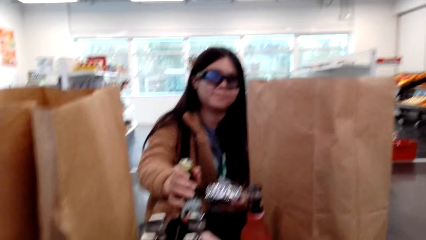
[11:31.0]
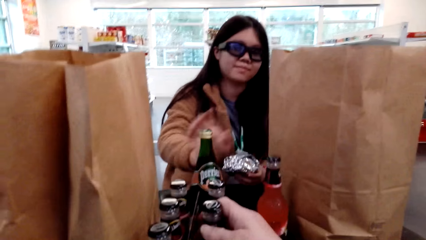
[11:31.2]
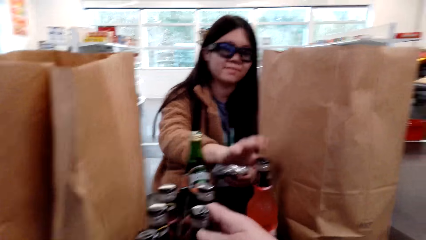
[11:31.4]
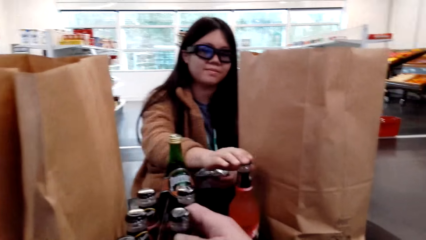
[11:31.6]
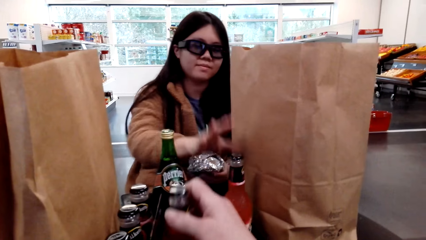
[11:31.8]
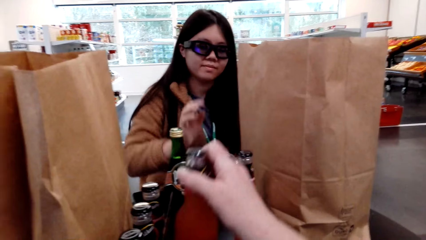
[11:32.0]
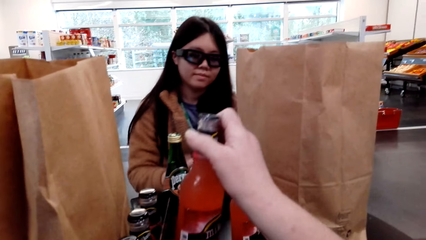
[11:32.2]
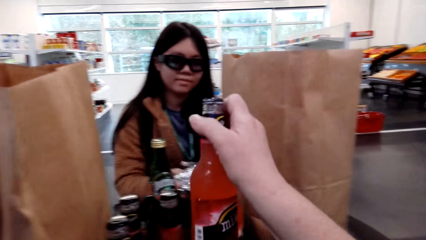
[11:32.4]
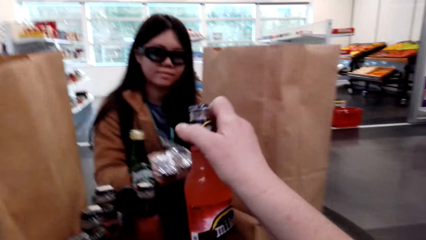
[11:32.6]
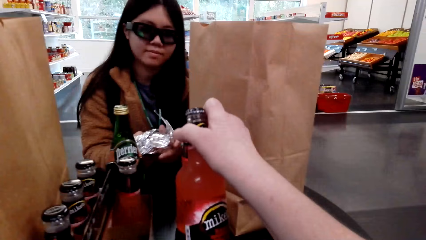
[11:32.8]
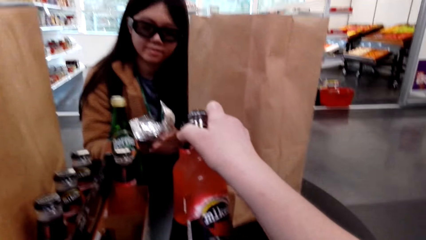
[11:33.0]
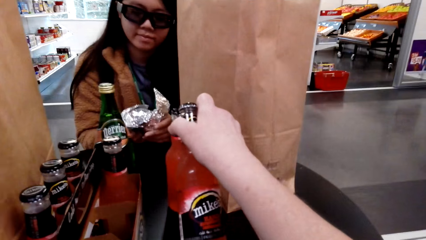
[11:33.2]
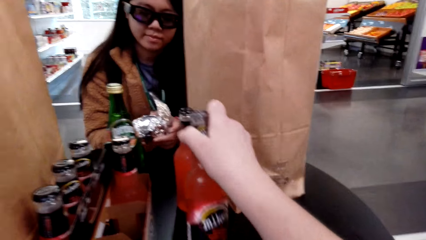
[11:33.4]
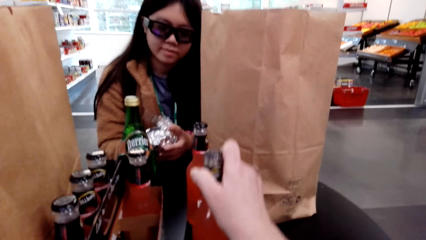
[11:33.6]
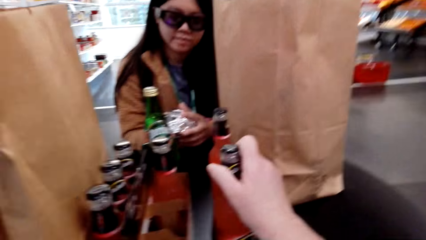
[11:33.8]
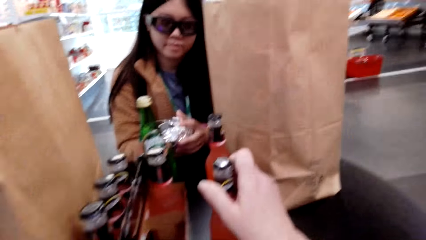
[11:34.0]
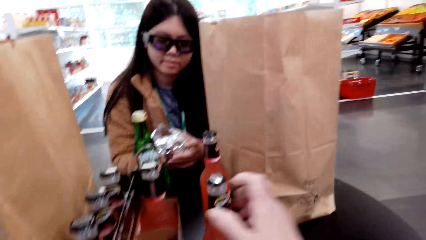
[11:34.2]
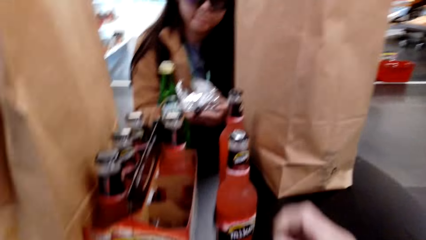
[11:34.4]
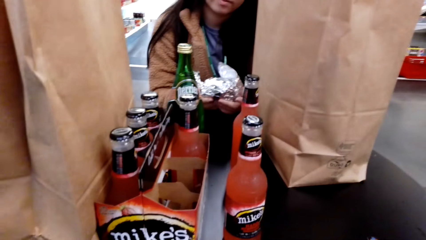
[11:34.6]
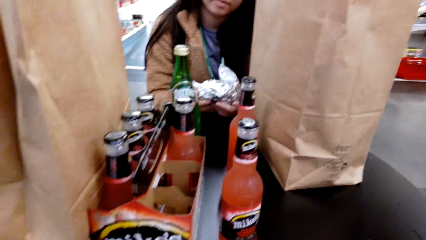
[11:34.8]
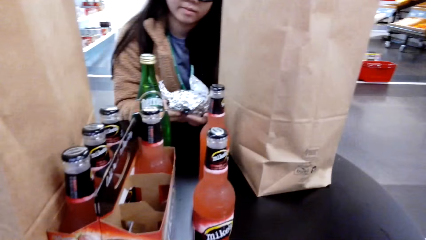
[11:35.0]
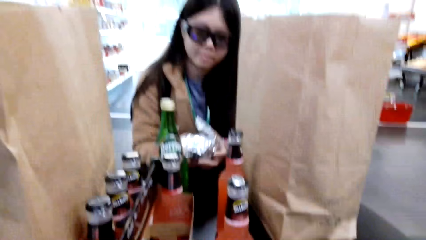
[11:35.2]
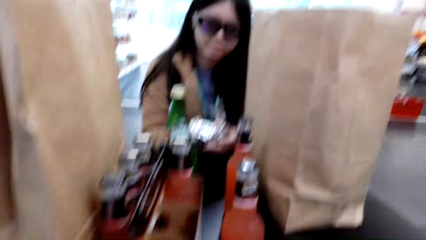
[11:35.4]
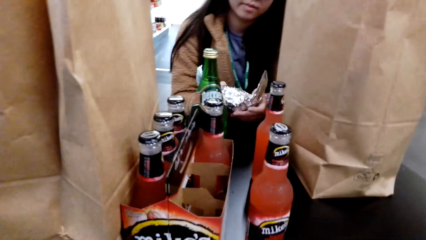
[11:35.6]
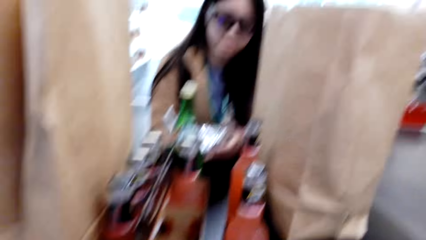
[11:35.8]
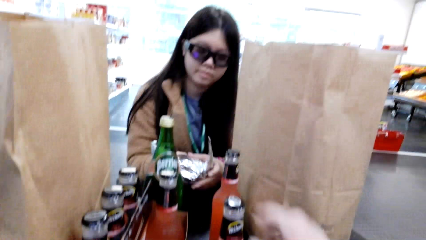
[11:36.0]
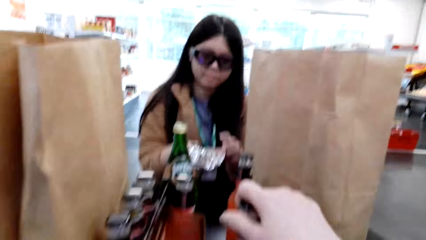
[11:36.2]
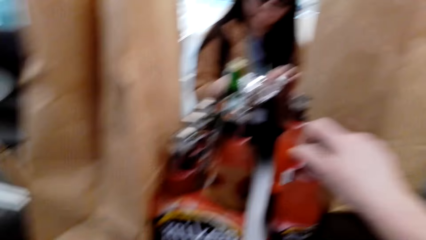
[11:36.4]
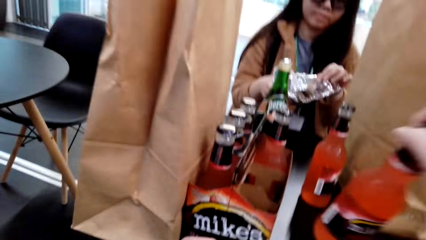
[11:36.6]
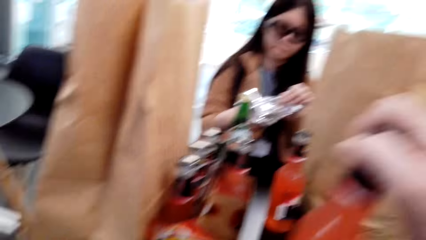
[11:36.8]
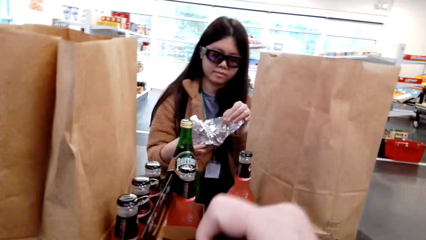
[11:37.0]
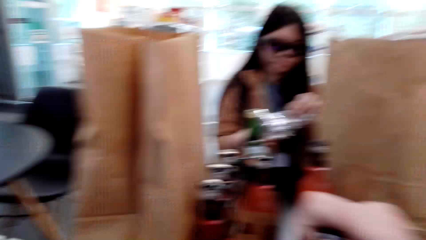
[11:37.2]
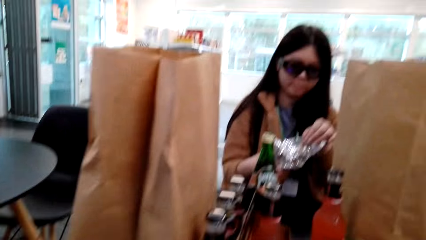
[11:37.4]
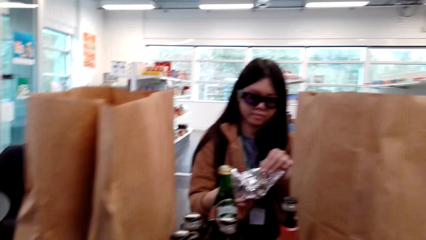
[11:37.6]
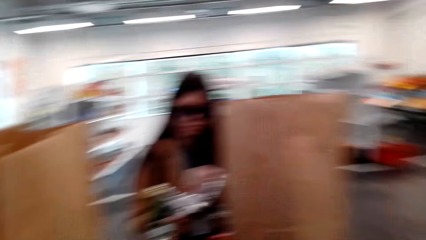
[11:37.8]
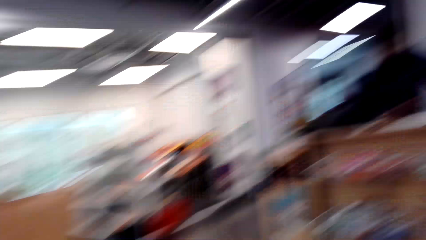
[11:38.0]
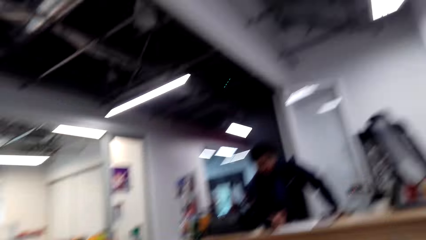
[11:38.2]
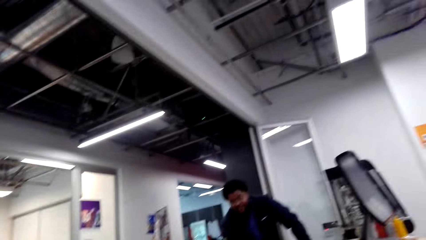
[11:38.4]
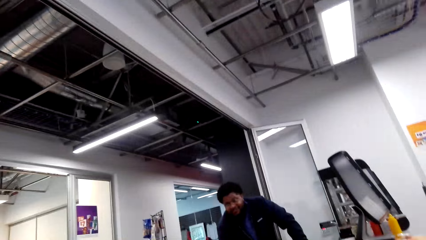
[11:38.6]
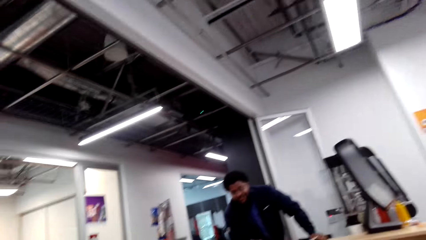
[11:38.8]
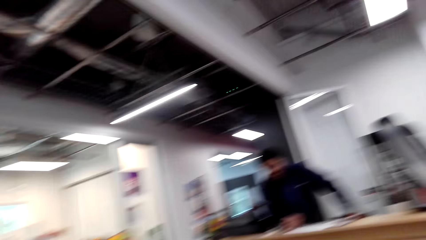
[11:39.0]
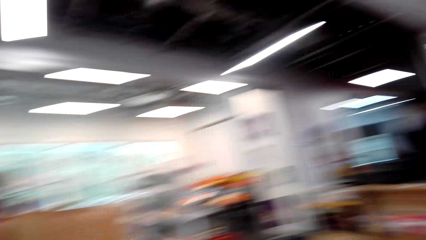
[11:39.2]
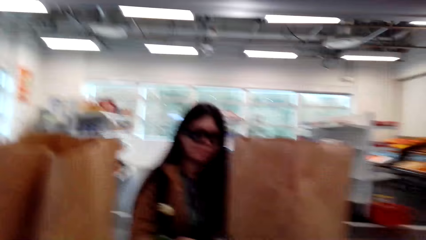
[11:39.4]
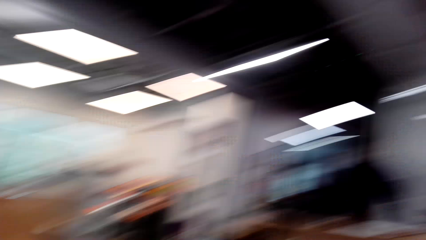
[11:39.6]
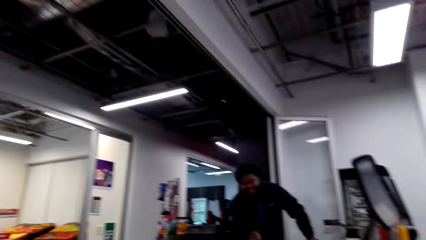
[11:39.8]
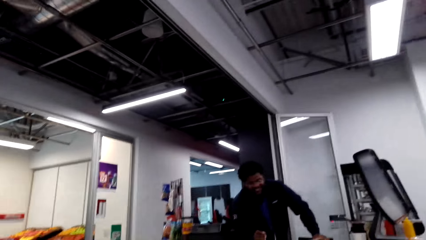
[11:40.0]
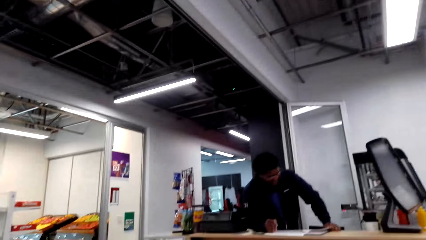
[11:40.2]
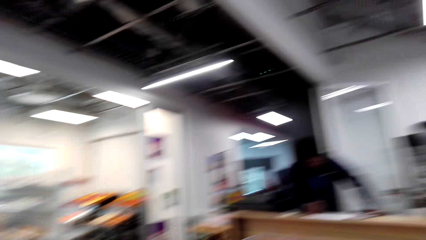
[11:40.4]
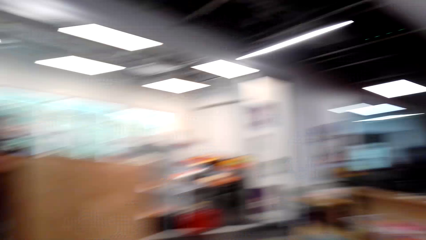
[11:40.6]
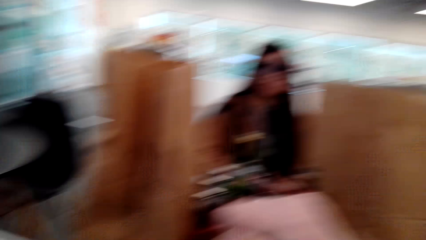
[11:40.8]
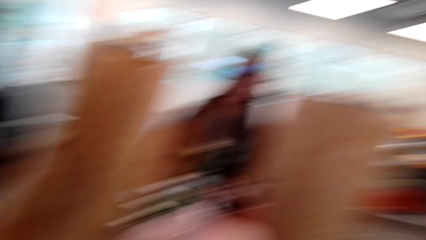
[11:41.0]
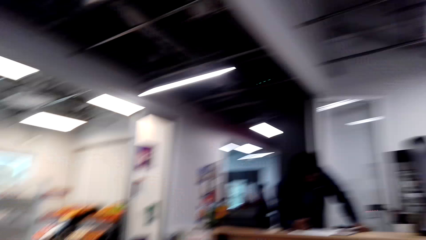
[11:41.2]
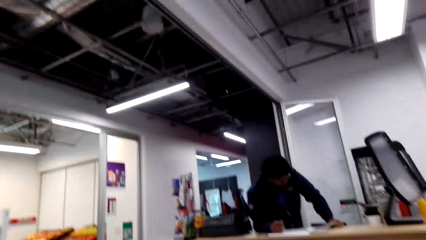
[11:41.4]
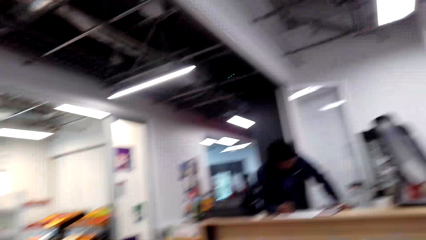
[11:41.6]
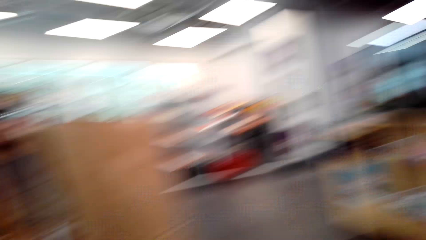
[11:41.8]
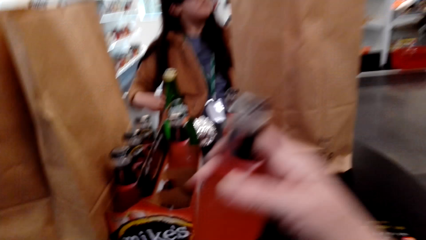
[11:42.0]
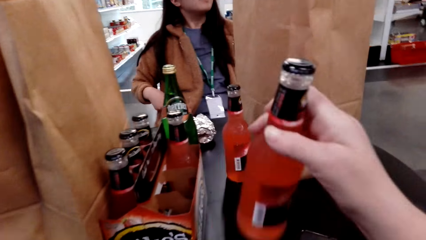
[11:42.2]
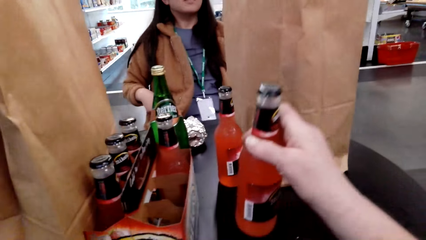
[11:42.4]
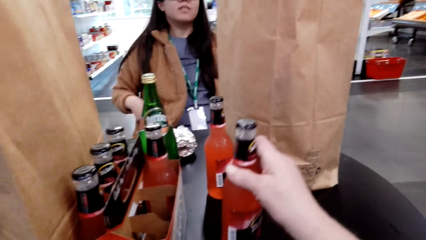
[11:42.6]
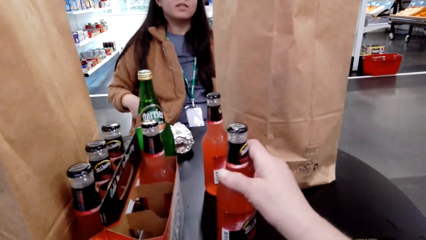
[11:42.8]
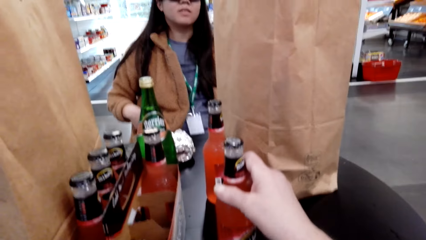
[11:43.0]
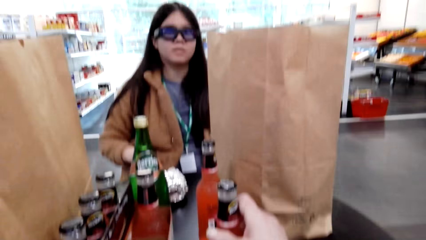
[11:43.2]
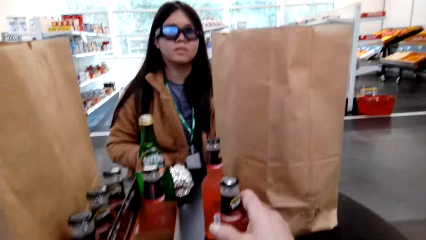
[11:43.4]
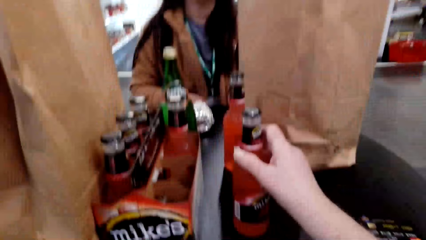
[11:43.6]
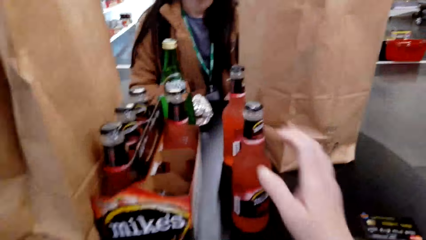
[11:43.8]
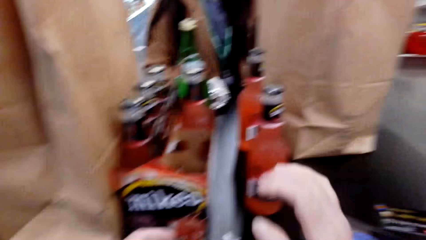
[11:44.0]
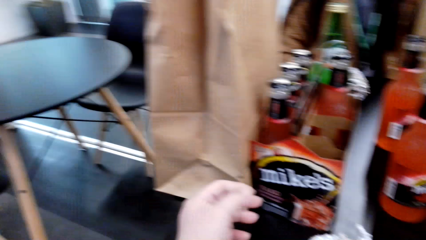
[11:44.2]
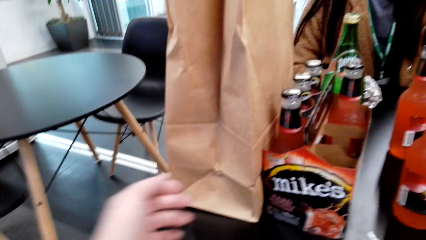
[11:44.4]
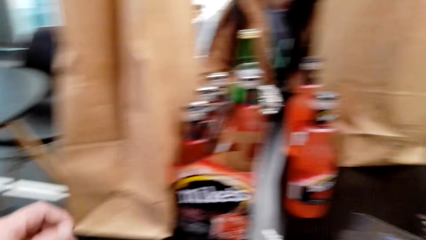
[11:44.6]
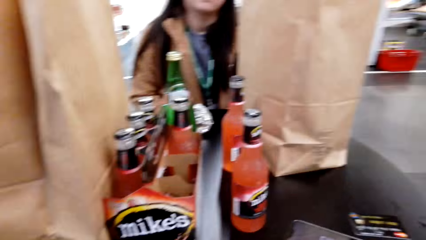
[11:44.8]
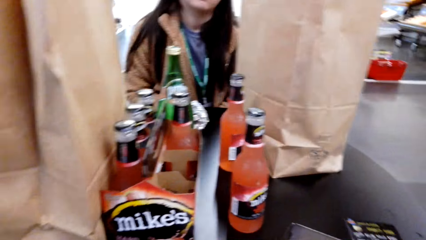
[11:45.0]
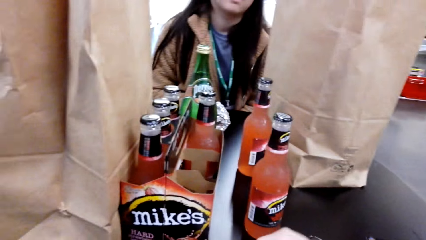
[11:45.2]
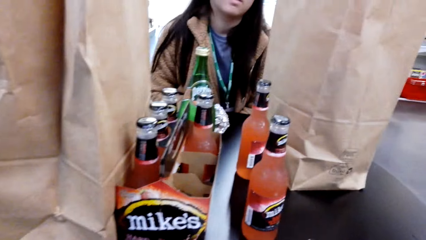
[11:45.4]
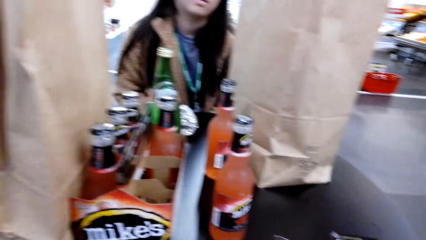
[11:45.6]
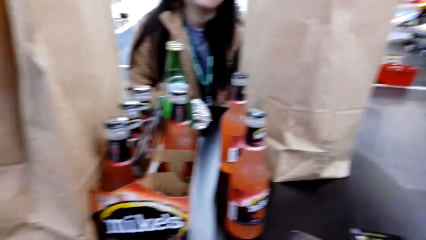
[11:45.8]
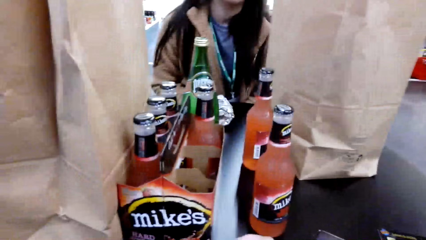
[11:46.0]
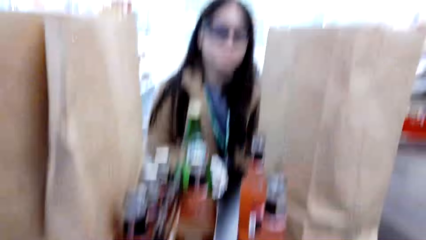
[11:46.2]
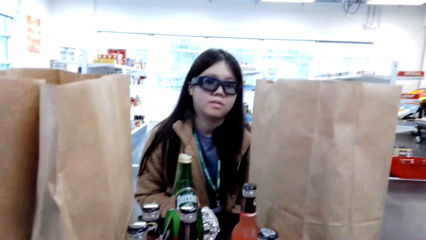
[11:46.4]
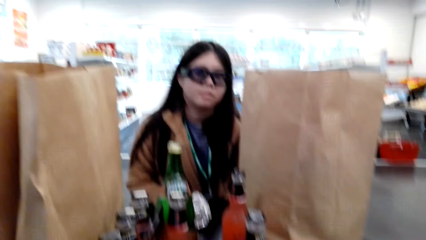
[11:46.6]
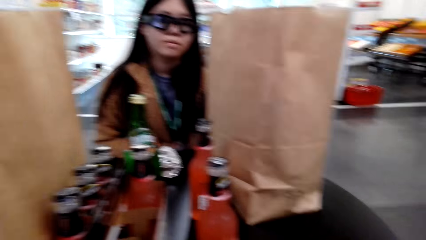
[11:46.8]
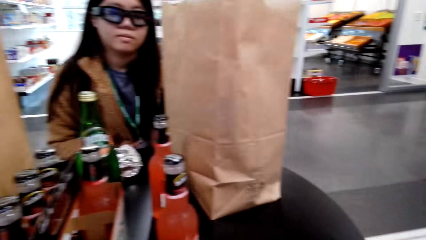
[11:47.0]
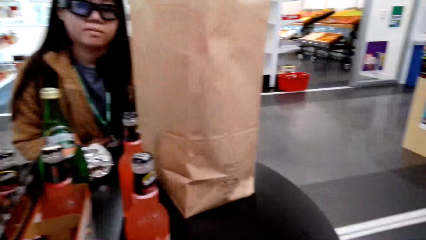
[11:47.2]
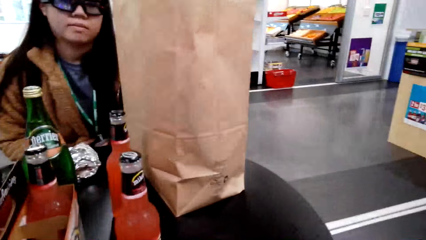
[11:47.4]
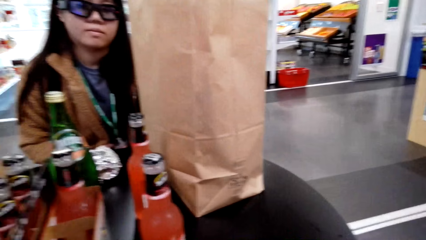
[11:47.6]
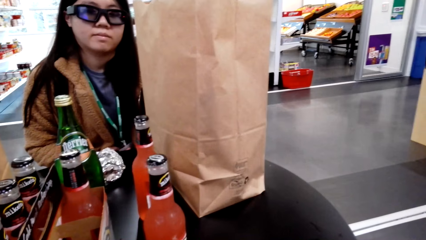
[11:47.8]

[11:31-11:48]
The camera wearer talks with a woman. They give a drink to the woman, hold a bottle, and place the drink on the table. The woman talks with the camera wearer. The camera wearer holds the bottle. The woman opens the burger. The camera wearer looks around the supermarket. A cashier talks with the camera wearer. The camera wearer laughs. They hold the bottle. The cashier talks with the camera wearer. The camera wearer looks around.
